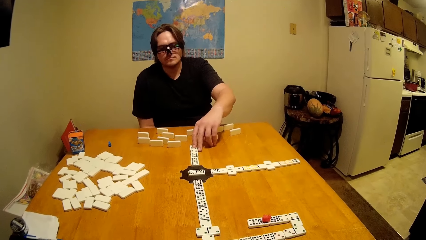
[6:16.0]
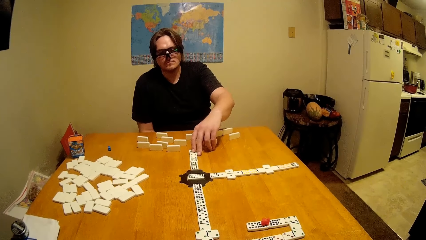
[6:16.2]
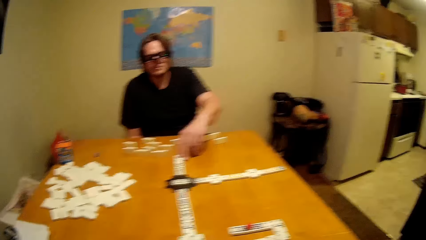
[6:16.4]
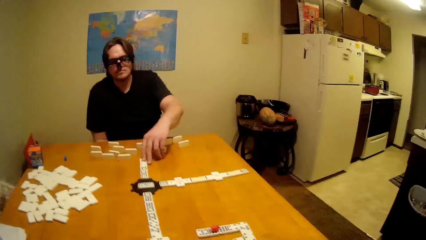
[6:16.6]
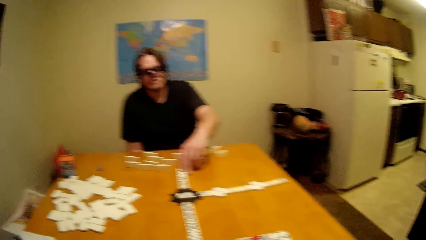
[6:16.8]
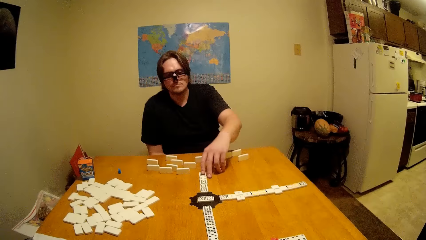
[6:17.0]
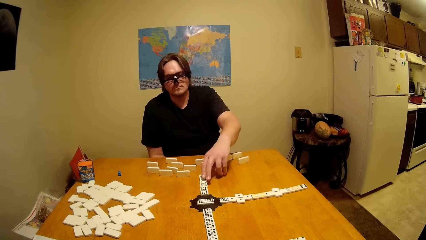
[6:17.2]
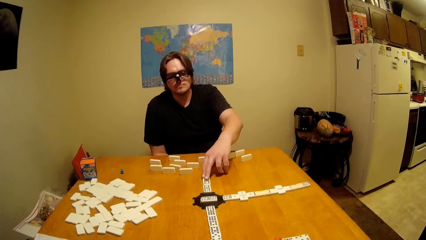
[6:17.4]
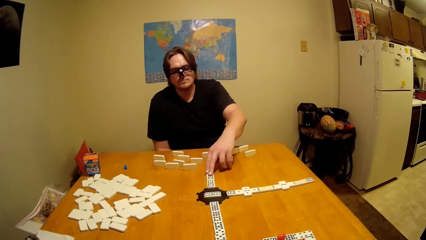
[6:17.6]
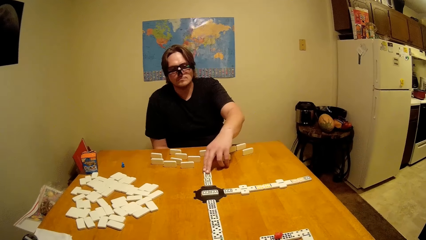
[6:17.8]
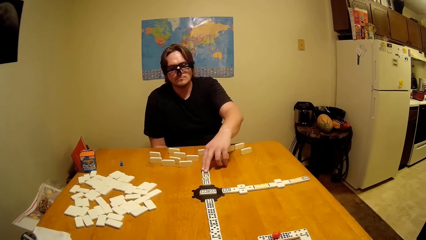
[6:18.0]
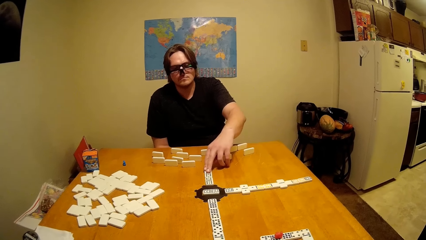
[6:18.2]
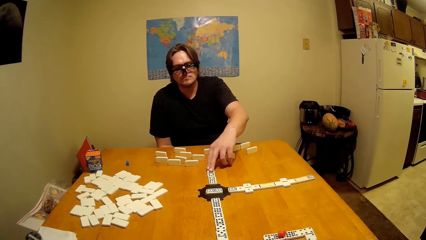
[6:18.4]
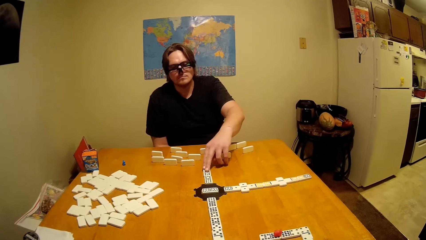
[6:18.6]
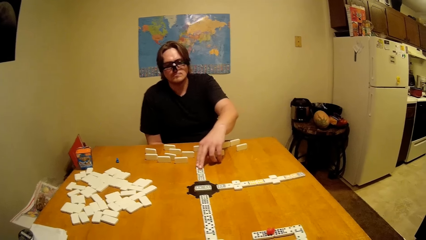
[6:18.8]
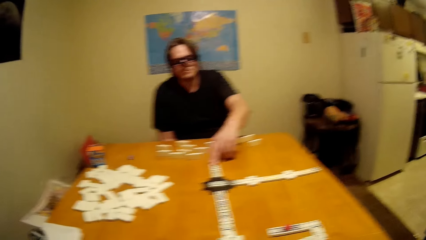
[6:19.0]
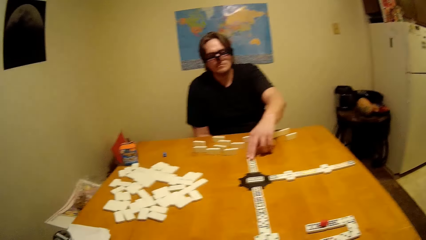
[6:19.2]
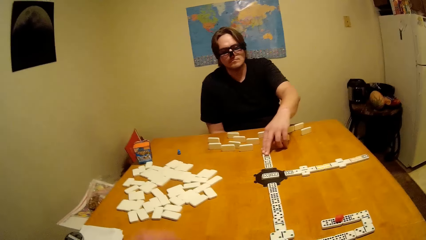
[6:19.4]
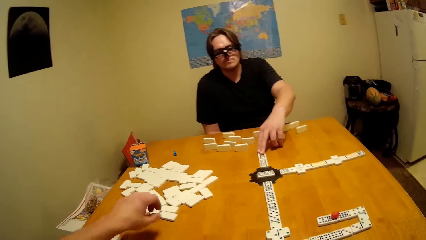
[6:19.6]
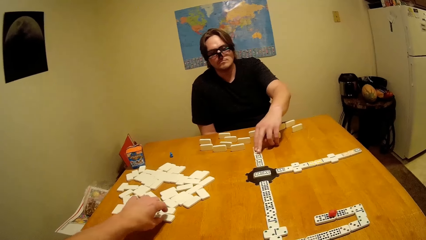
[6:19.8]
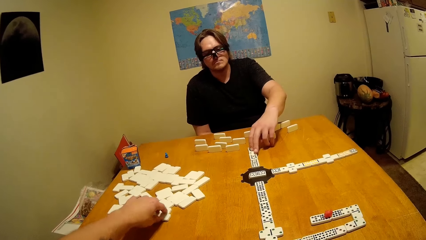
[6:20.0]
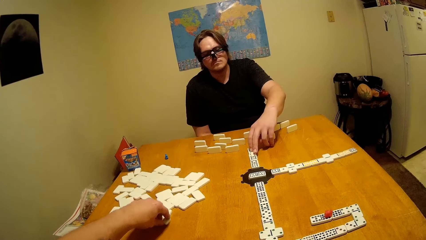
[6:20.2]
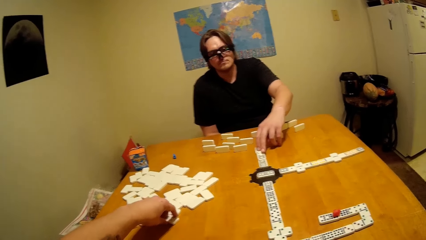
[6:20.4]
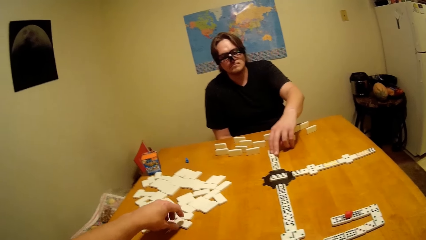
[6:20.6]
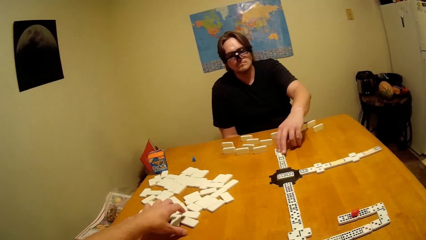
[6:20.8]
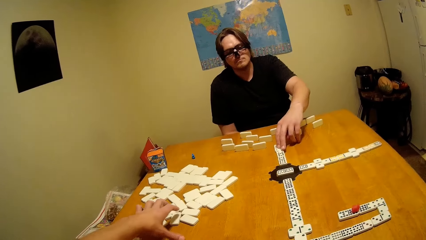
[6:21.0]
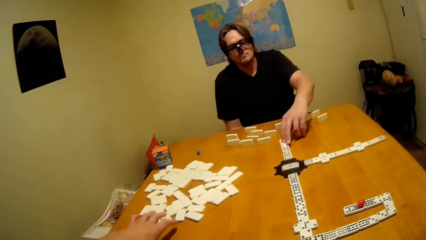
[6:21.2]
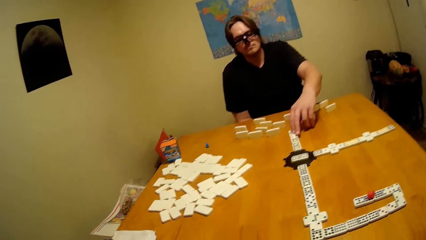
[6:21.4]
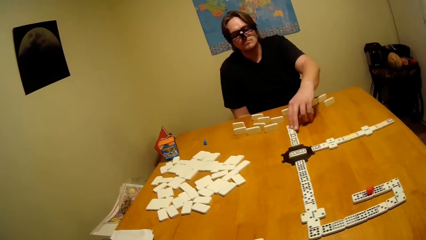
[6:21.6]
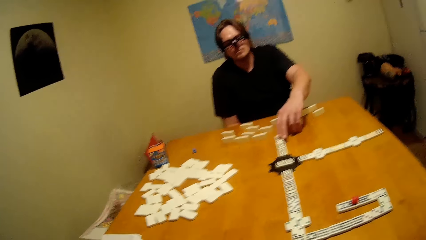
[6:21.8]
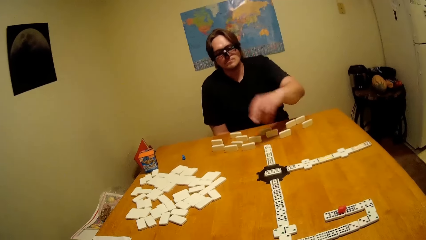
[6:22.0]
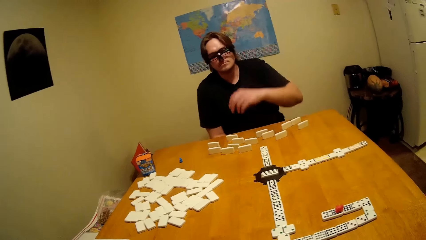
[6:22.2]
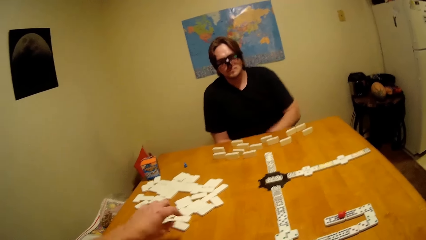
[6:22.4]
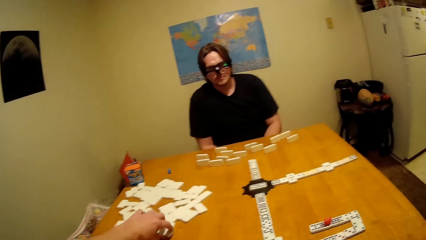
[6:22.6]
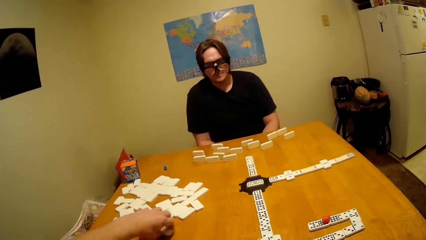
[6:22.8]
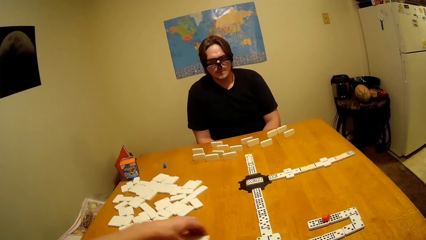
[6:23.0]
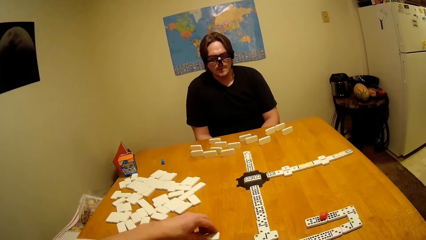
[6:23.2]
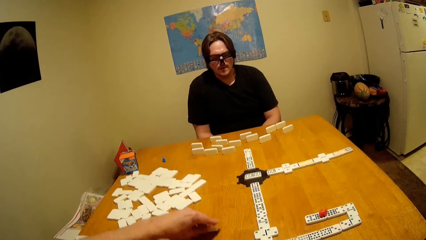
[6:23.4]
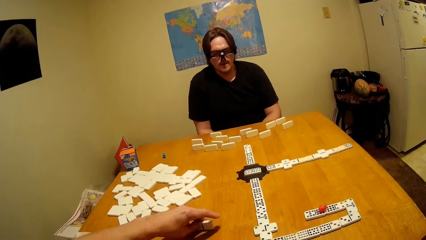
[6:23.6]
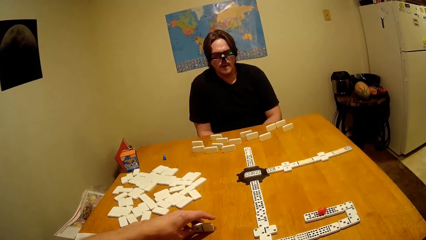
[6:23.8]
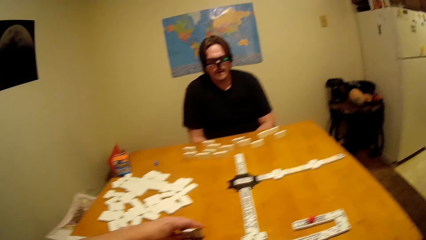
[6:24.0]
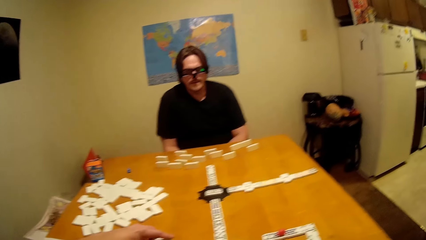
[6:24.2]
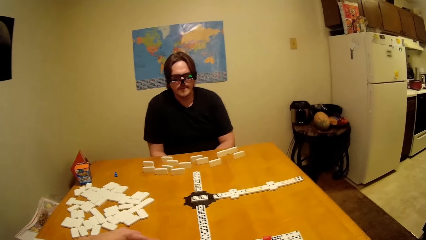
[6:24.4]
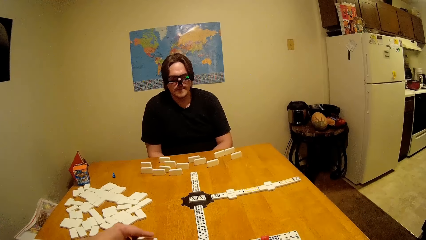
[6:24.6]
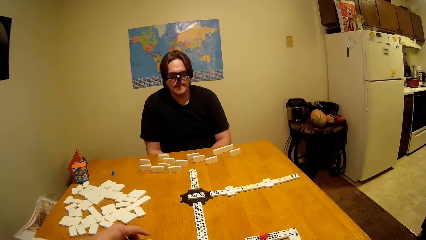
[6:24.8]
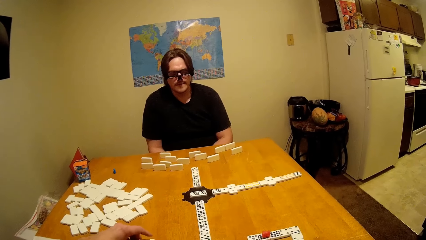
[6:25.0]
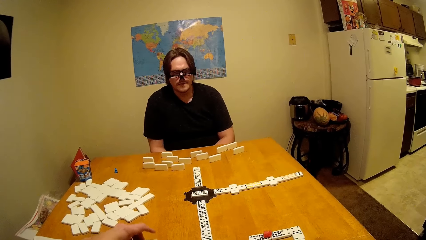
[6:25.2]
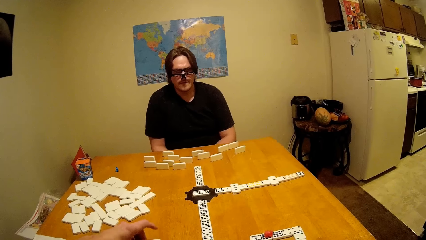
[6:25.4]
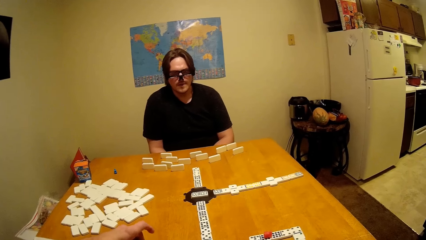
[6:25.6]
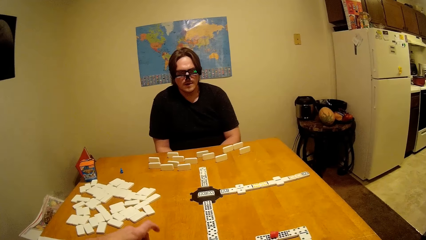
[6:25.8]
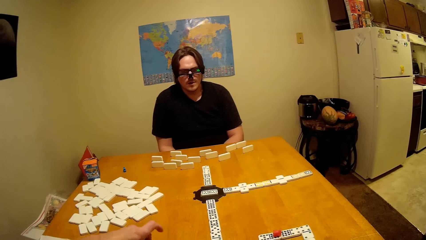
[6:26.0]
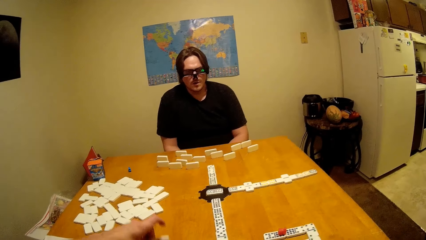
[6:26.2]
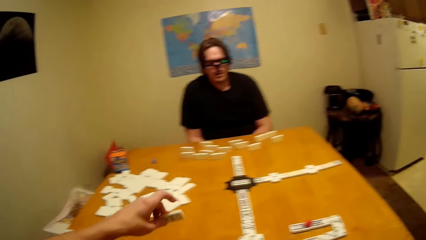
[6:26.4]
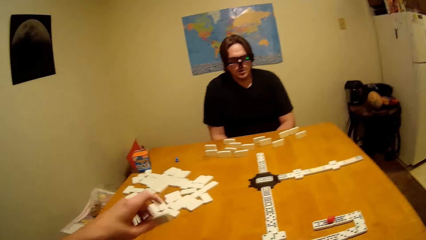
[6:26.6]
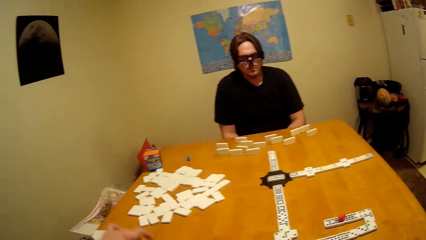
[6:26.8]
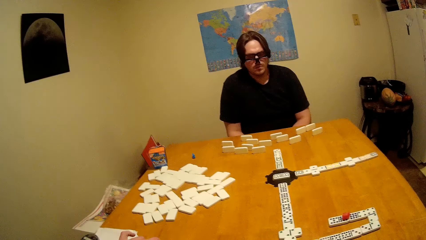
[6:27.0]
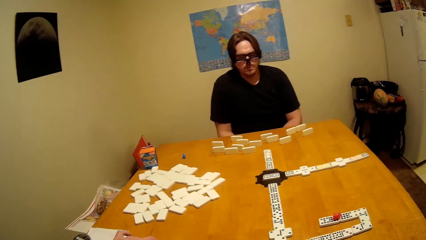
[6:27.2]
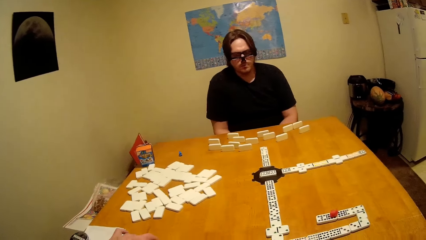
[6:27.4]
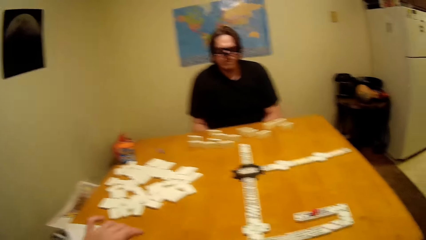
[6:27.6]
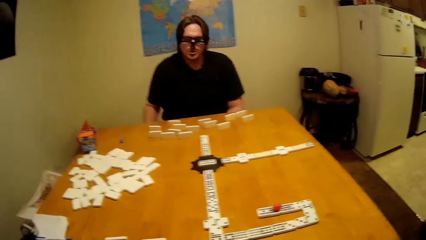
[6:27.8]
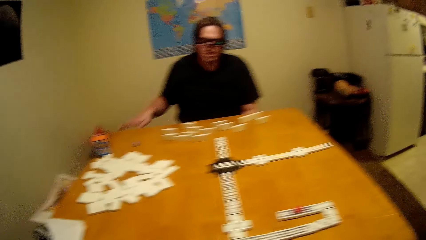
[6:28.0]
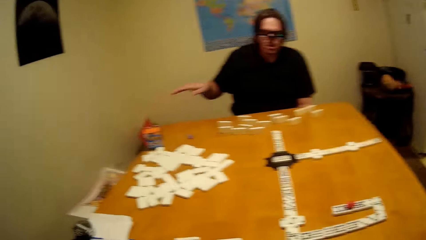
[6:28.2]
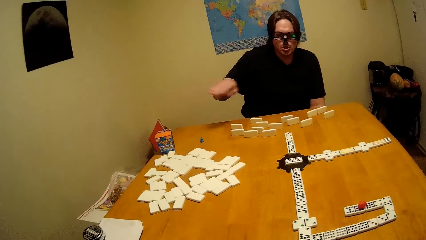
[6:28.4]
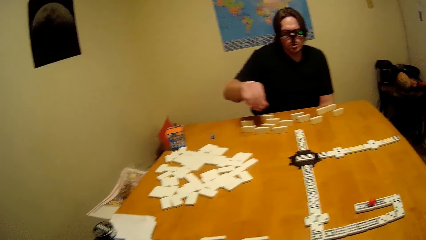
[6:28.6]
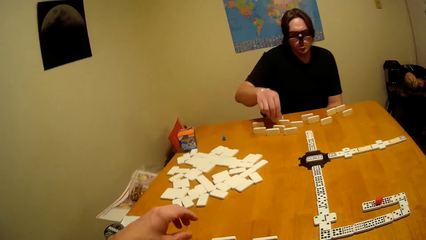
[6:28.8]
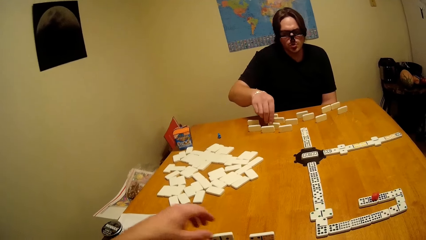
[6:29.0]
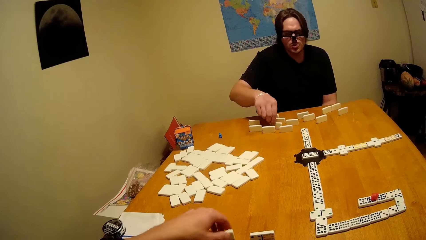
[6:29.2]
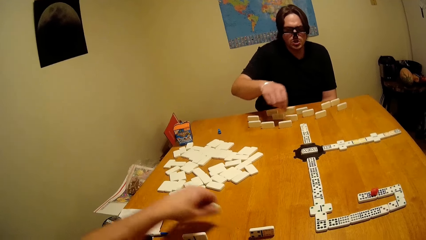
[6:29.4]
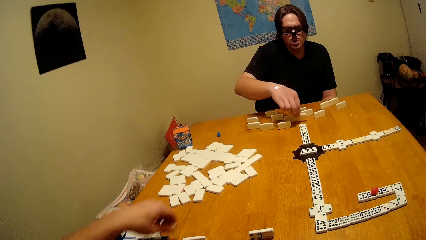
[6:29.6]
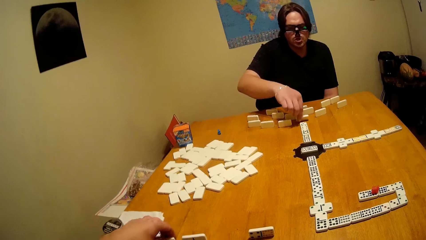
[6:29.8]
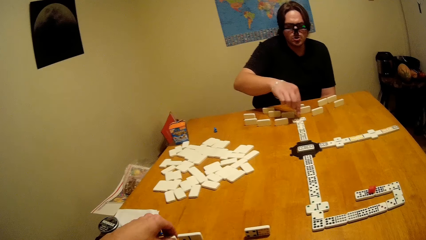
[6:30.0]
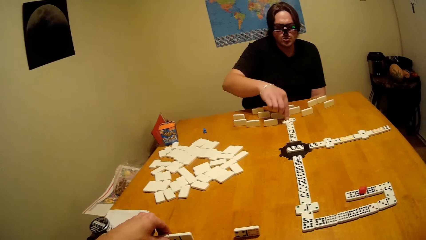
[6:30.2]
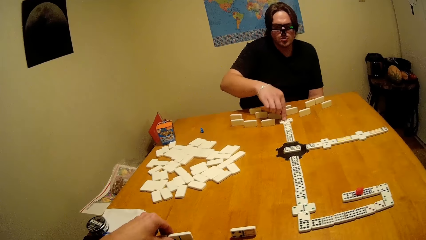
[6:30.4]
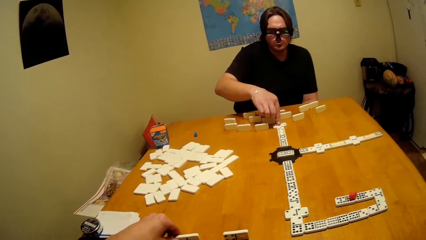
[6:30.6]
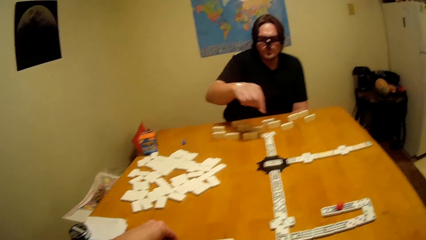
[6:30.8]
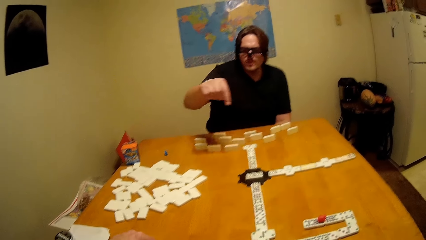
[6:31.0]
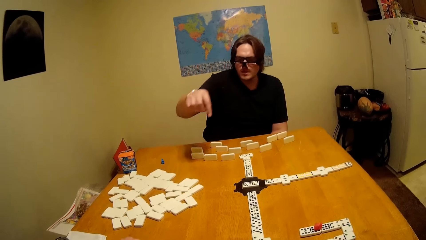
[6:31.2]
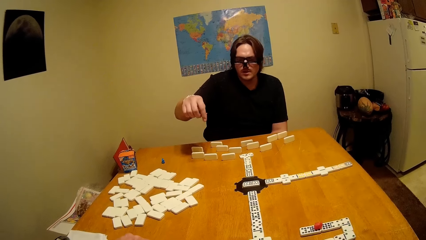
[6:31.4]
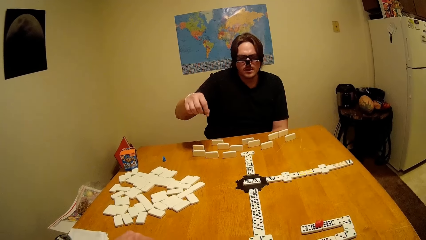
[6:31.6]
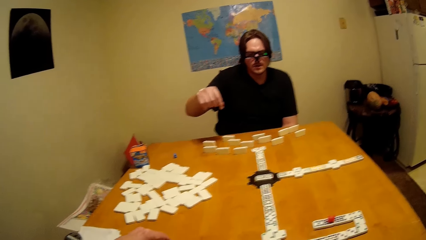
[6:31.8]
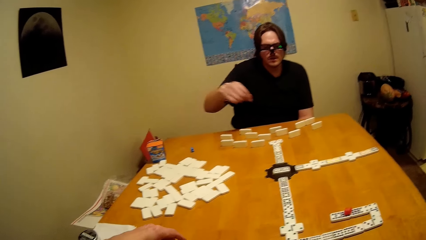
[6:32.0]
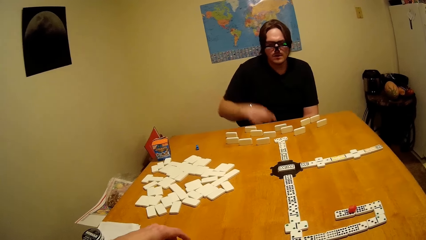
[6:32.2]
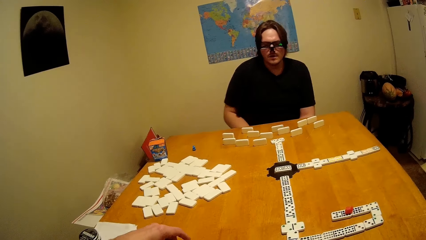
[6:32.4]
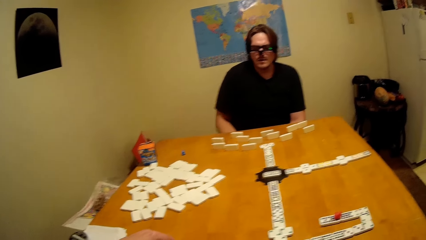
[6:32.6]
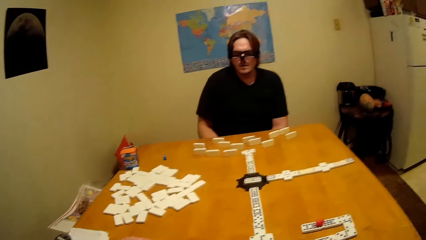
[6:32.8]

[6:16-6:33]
A man touches a dice on the table. The camera wearer picks the dice on the table. They move the dice on the table. They move the dice on the table again. They place the dice on the table, knock the dice on the table, place the dice on the table, and pick the dice on the table. The man places the dice on the table.
